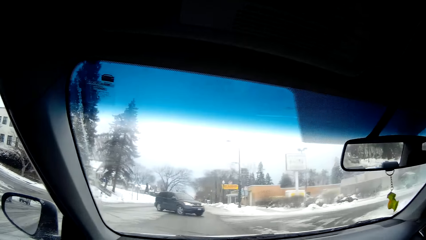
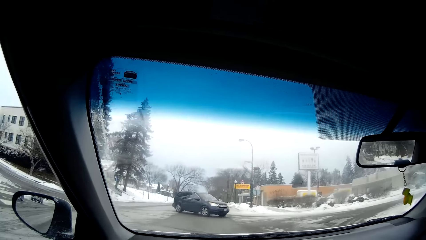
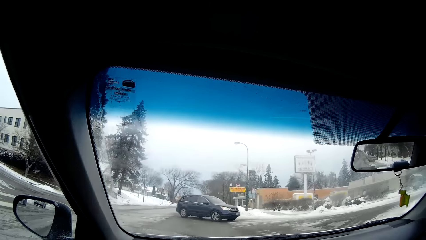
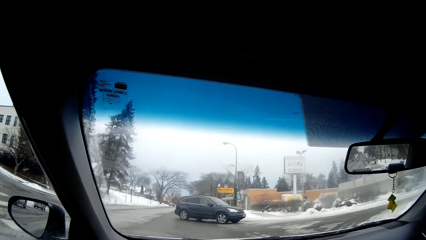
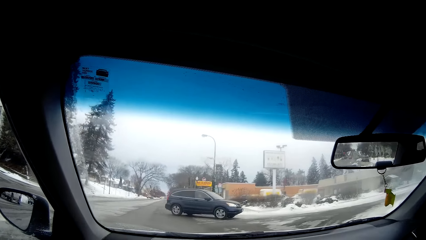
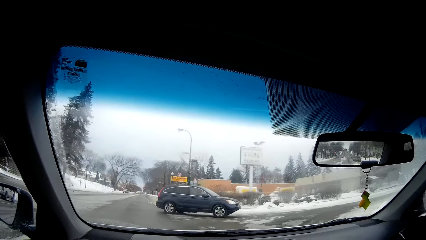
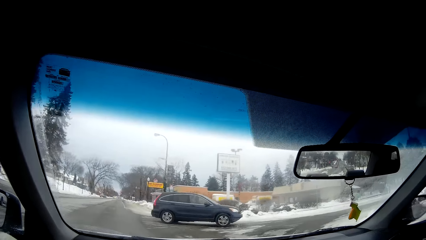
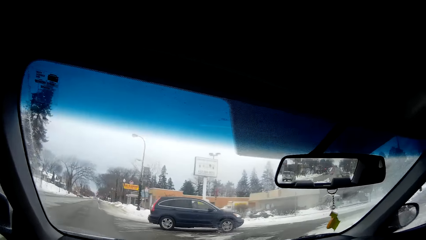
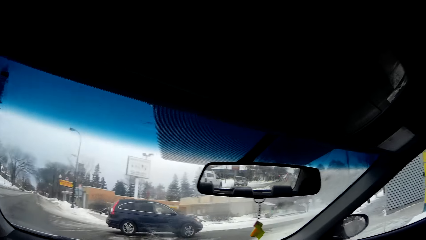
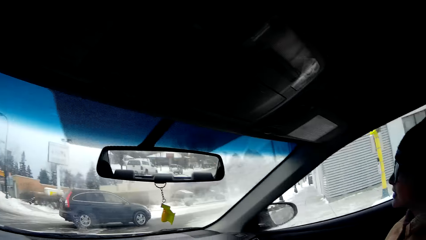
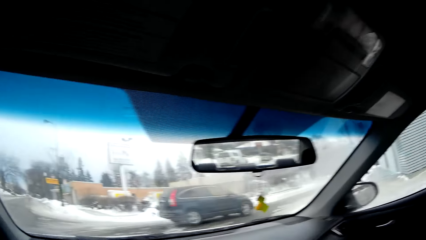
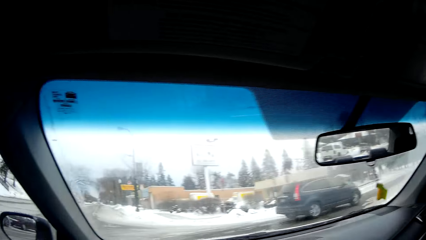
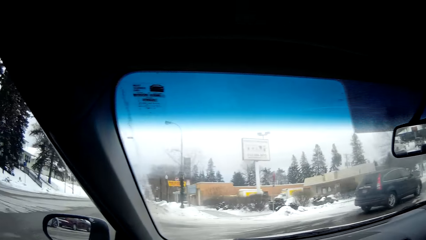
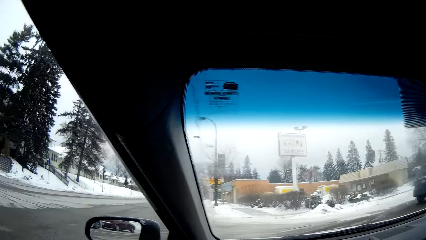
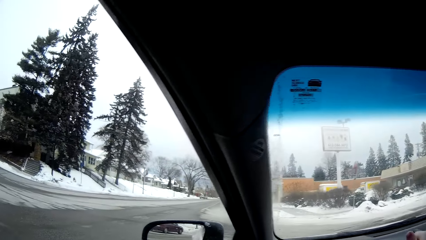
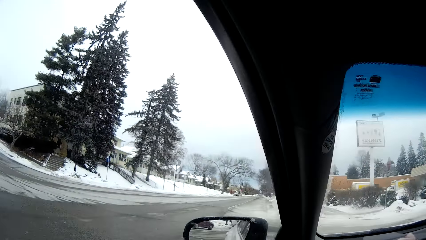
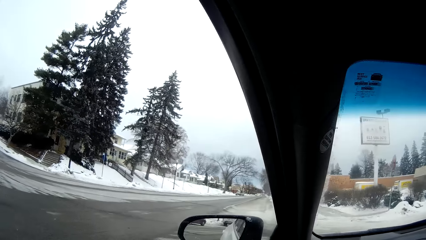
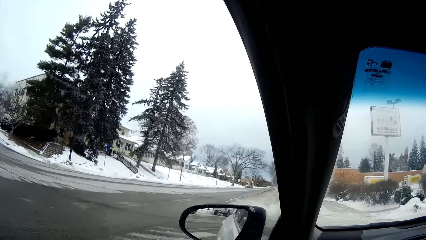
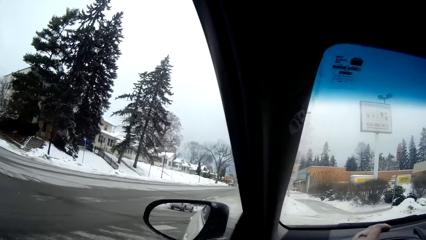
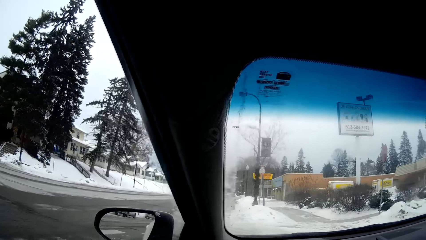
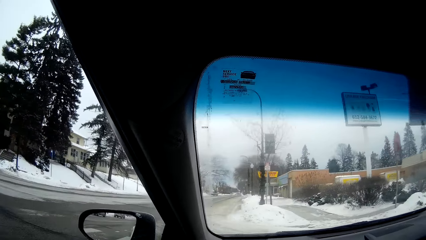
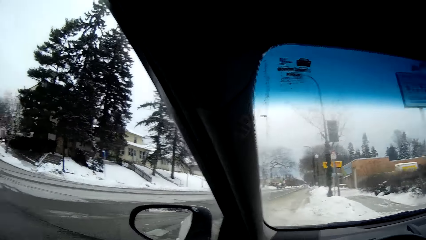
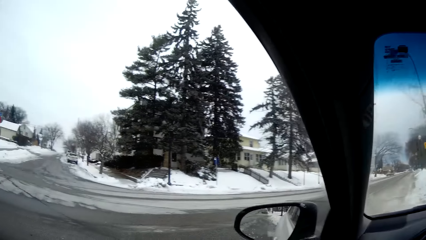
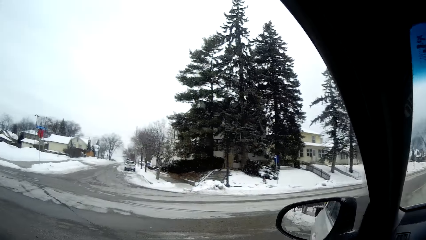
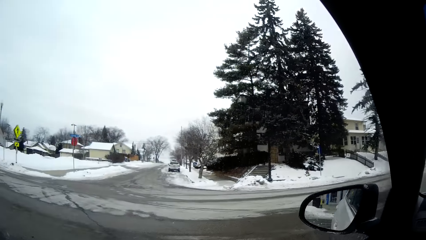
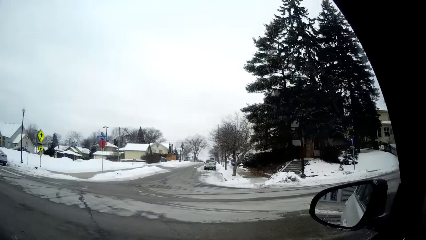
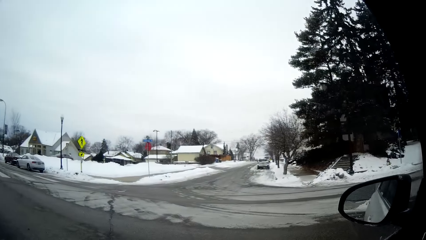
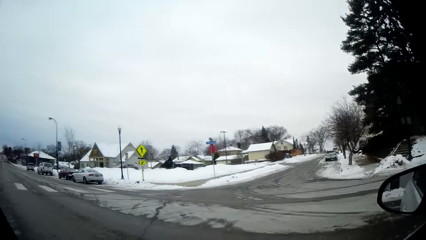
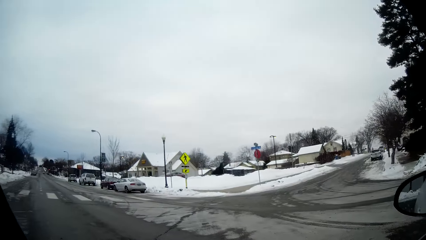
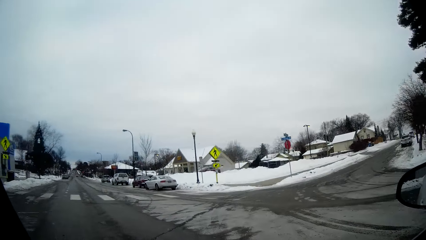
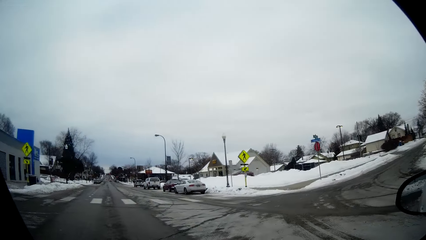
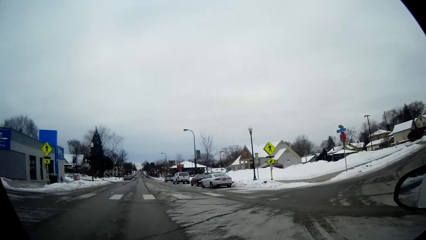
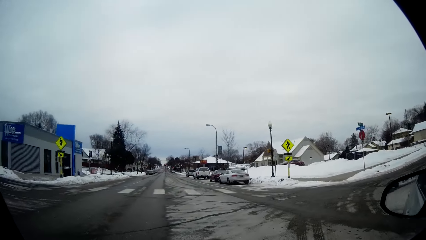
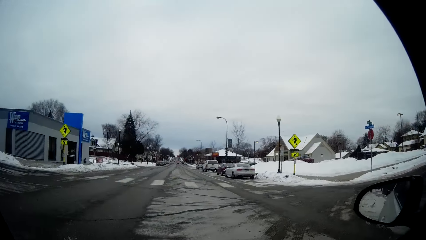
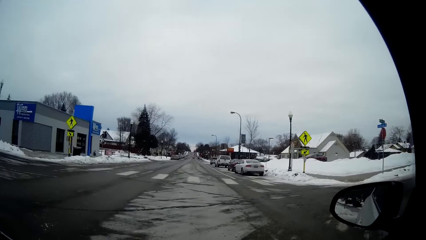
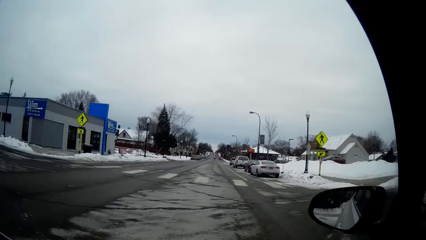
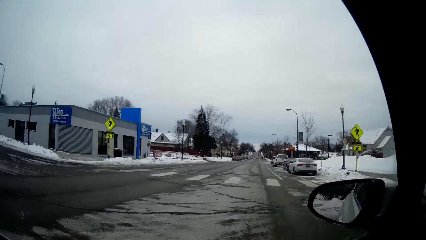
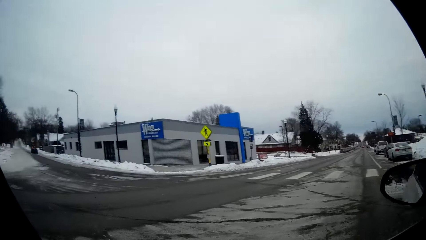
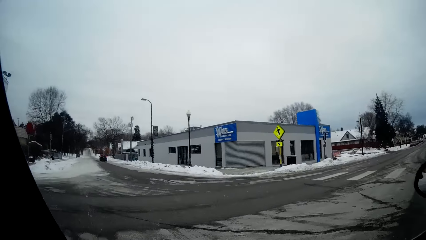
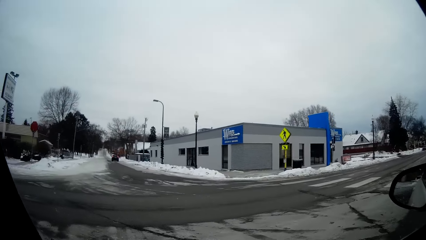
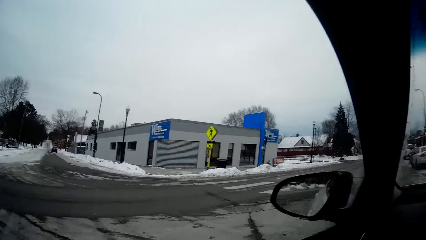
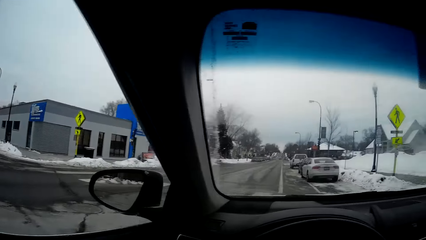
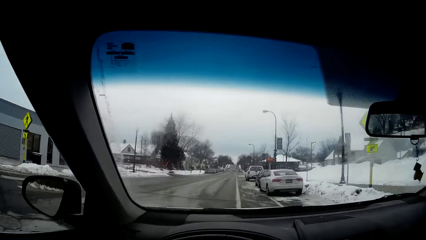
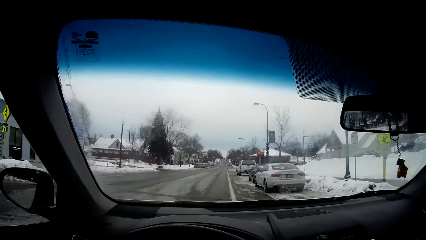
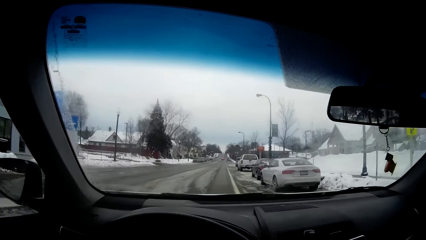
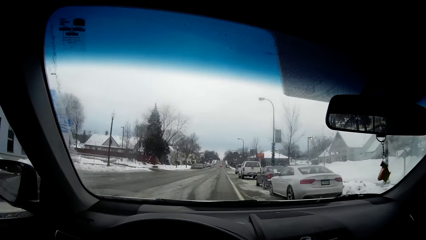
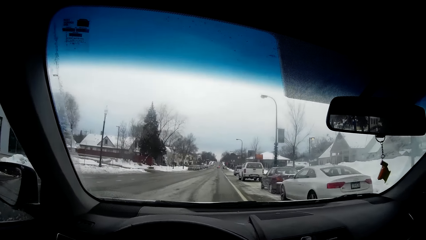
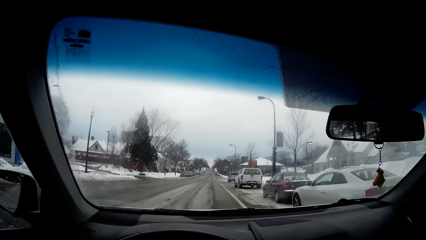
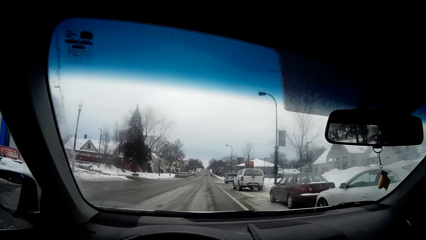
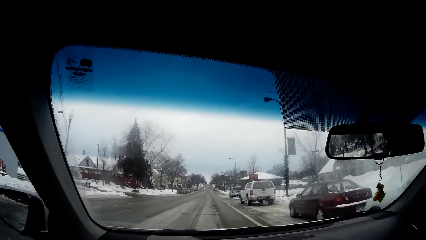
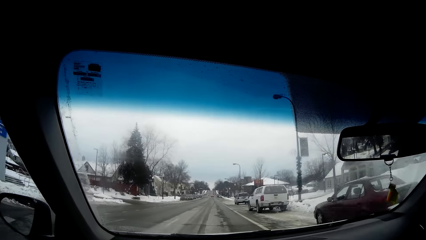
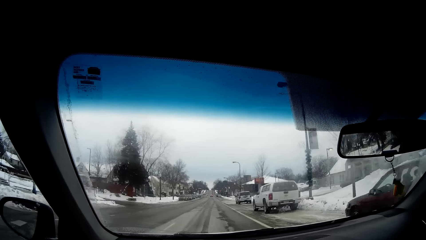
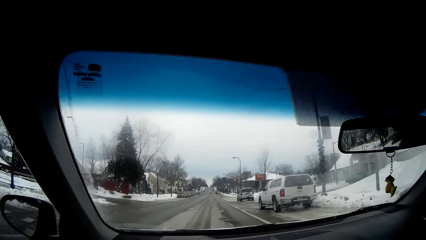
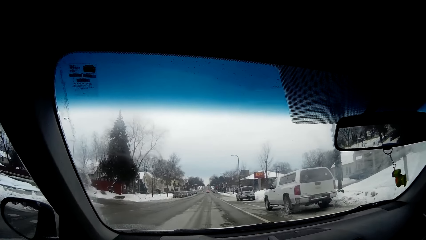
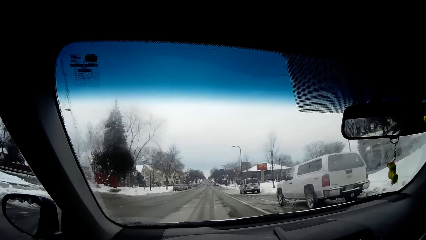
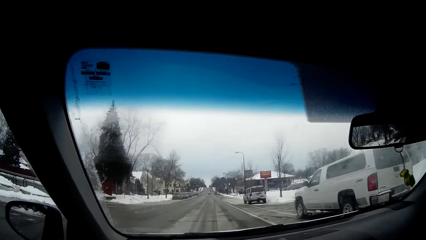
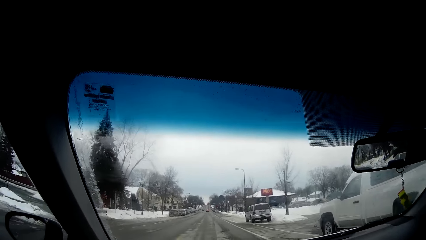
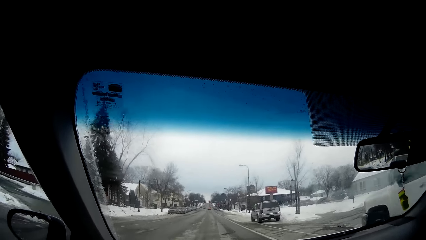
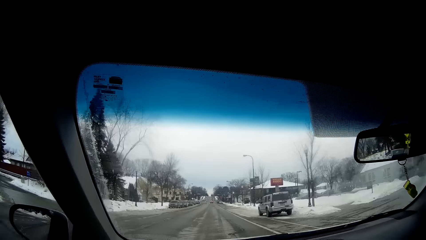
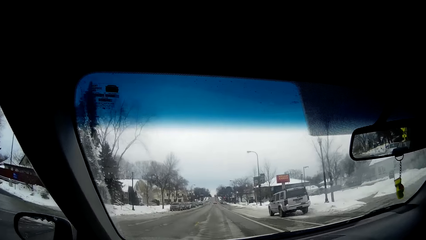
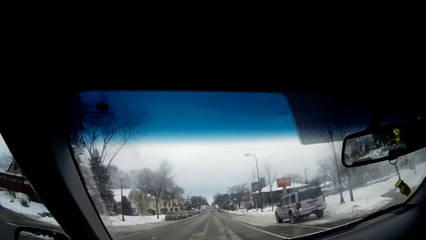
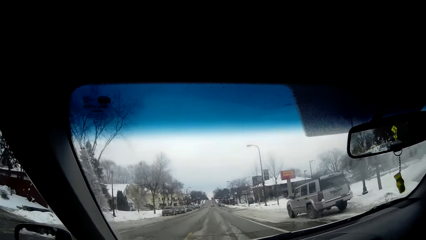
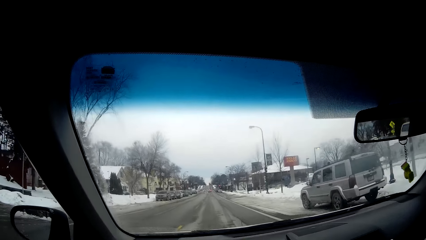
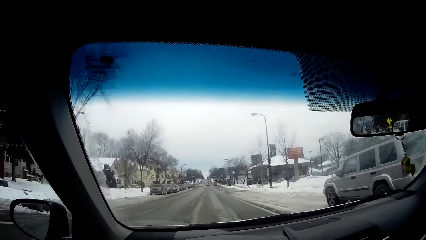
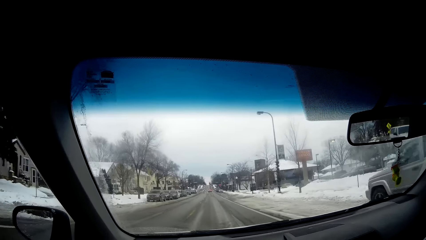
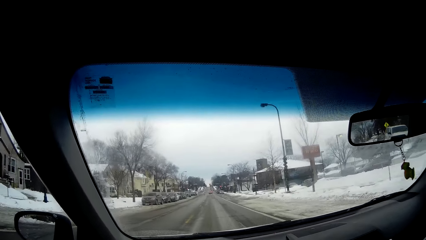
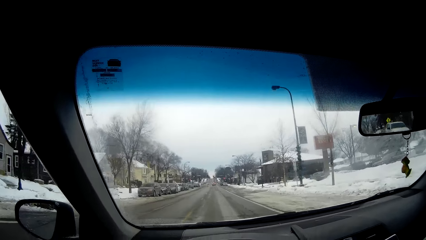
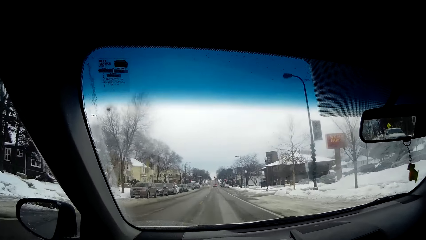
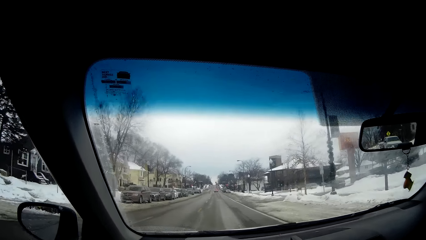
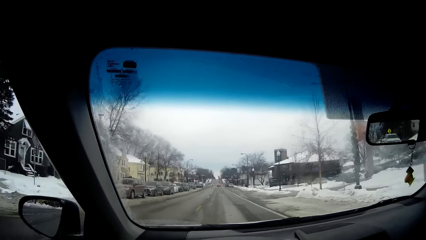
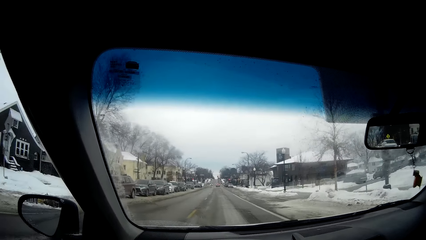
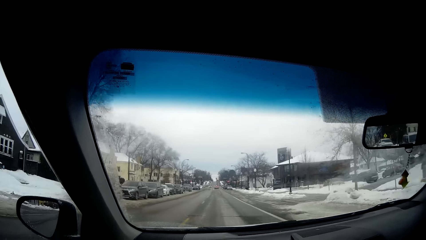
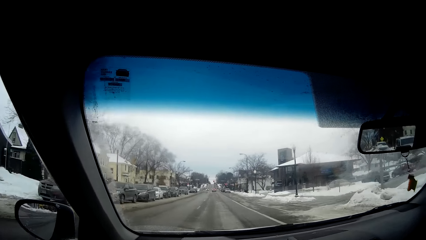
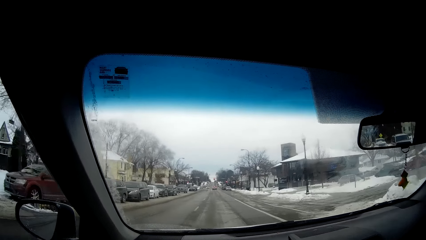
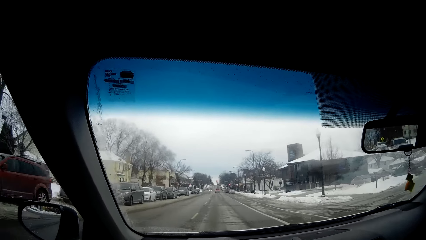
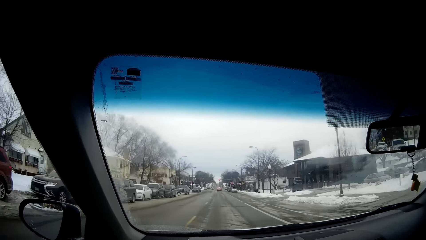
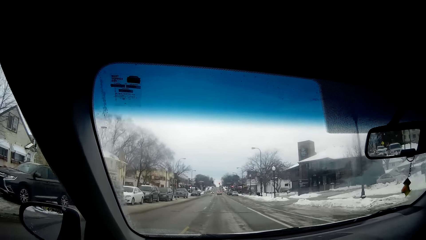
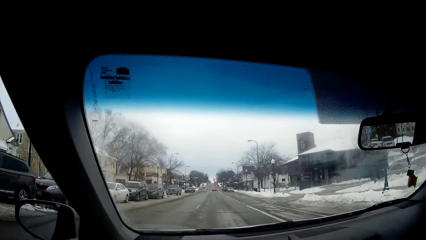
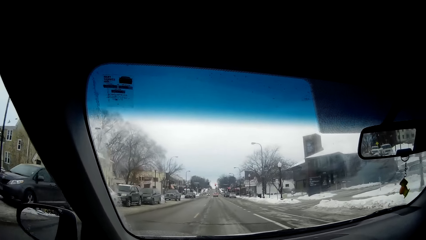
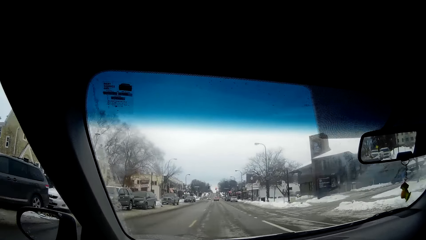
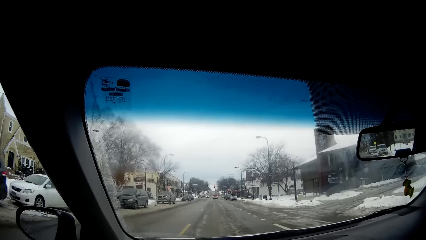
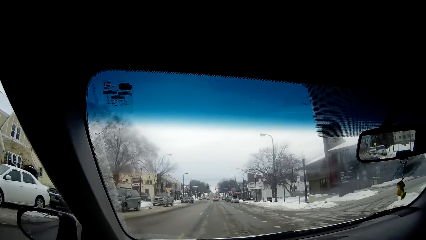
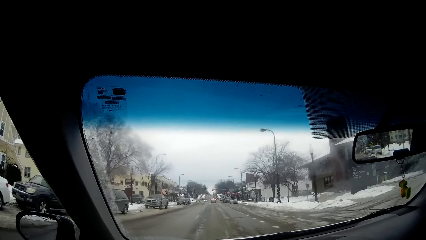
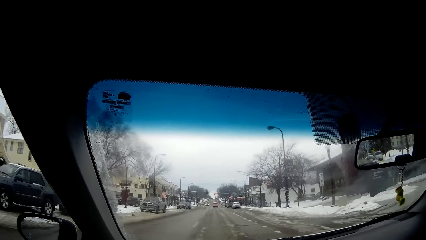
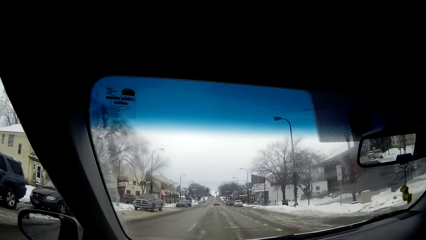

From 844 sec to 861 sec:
The camera wearer drives the car to the left. They turn the head to the left. They turn the head to the front.
